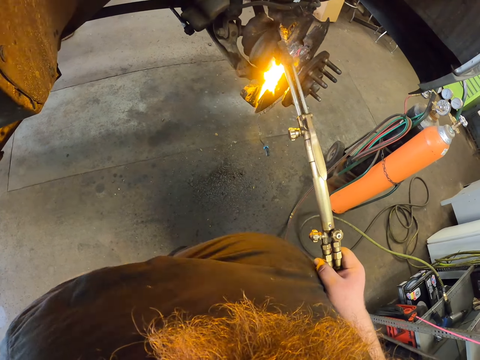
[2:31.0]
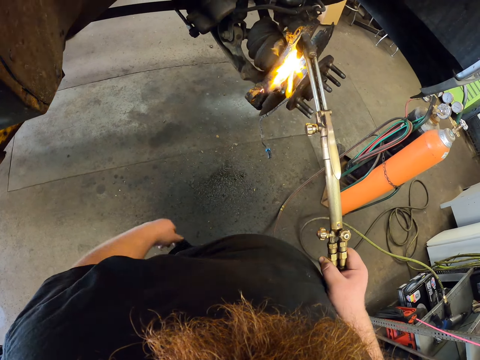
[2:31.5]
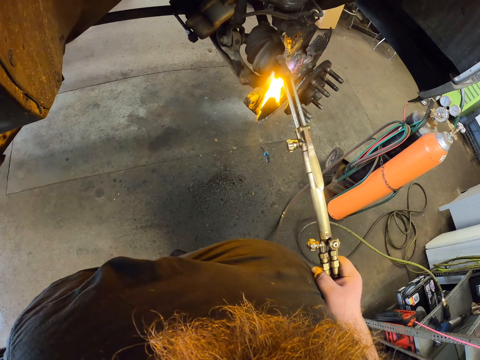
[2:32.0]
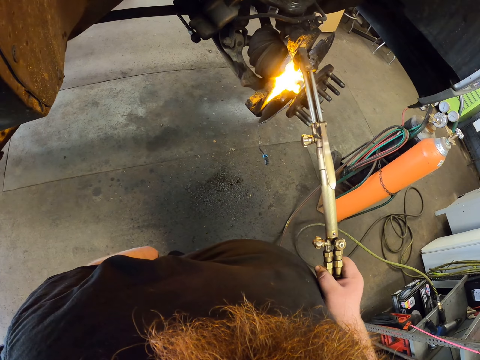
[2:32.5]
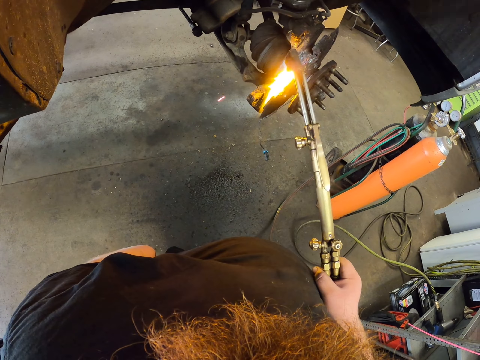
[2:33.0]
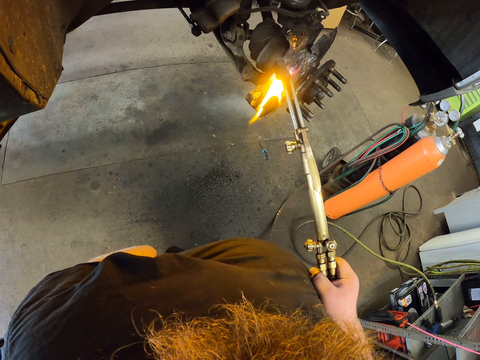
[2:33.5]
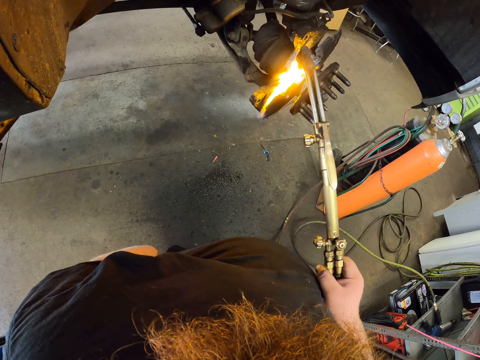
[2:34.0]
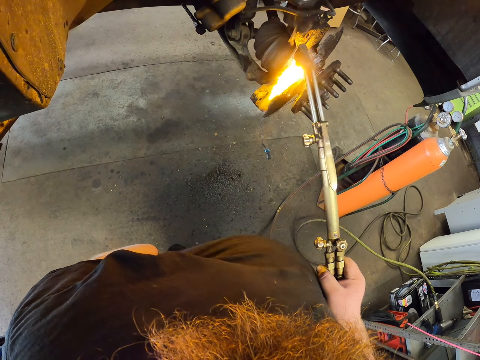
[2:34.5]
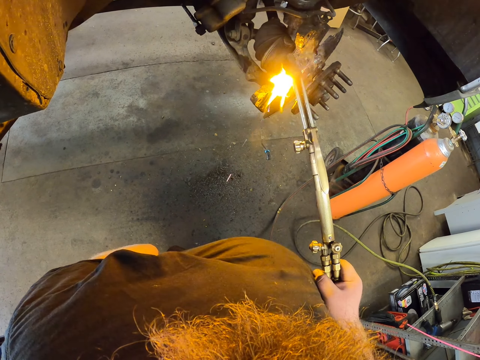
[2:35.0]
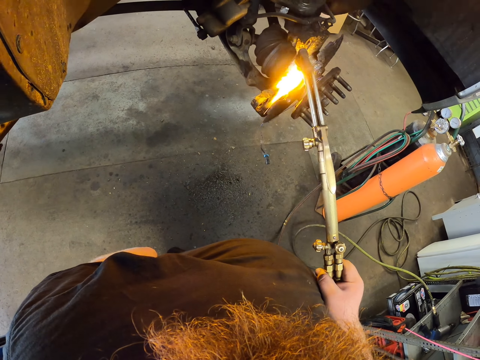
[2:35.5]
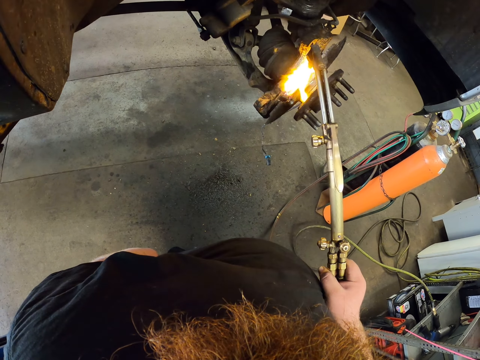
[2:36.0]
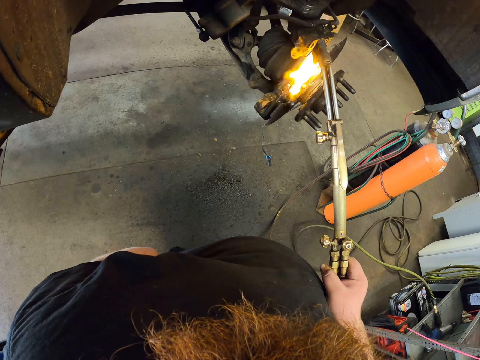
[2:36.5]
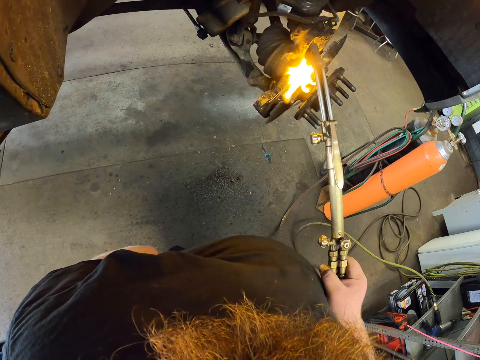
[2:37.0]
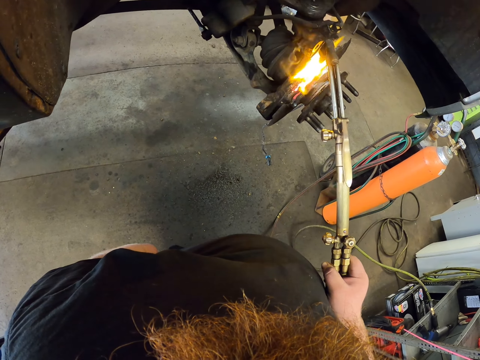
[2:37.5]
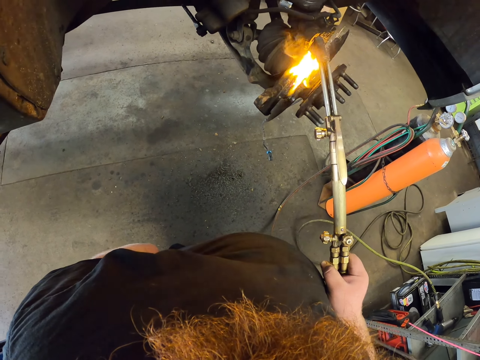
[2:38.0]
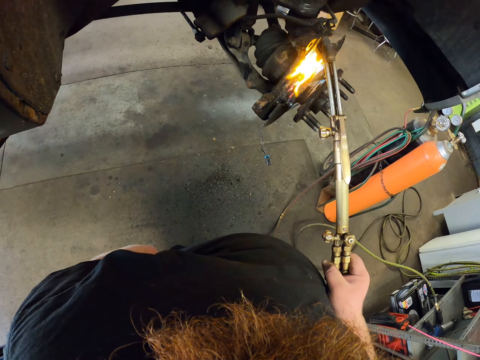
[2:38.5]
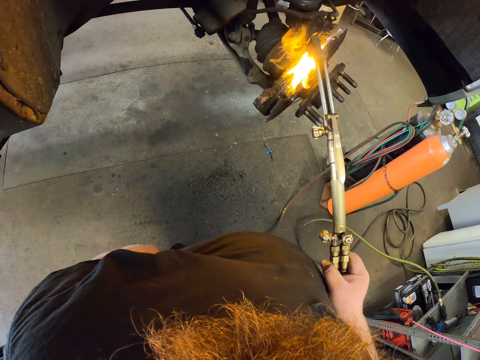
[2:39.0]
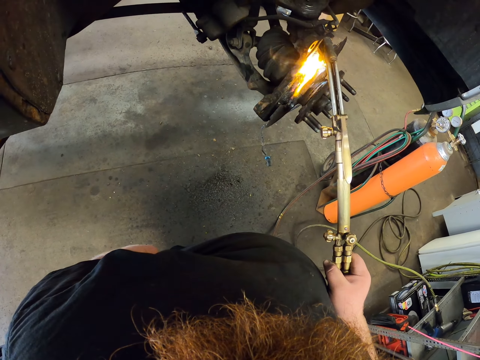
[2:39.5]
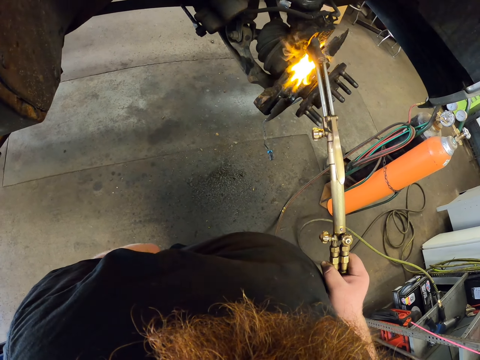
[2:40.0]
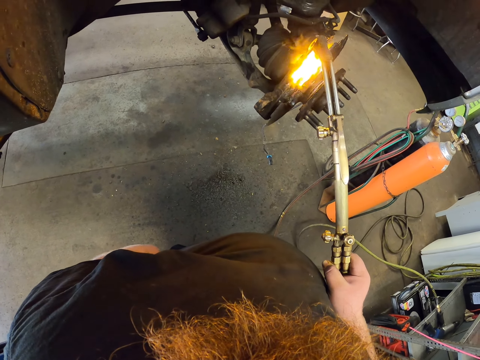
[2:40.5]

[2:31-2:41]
The camera wearer removes the left hand. They weld the brake drum.

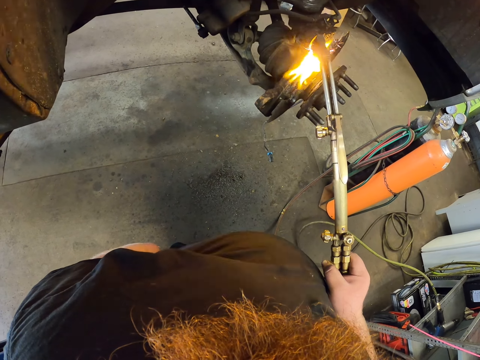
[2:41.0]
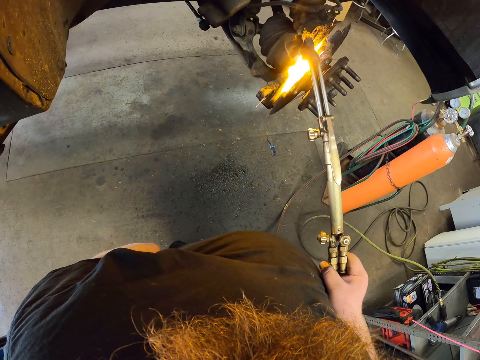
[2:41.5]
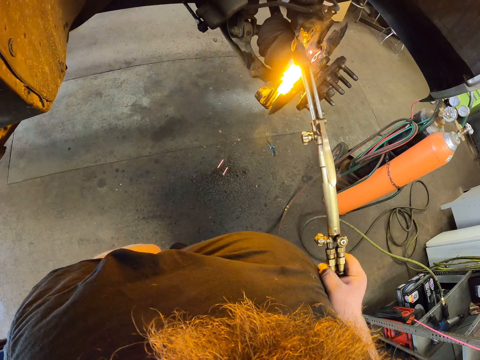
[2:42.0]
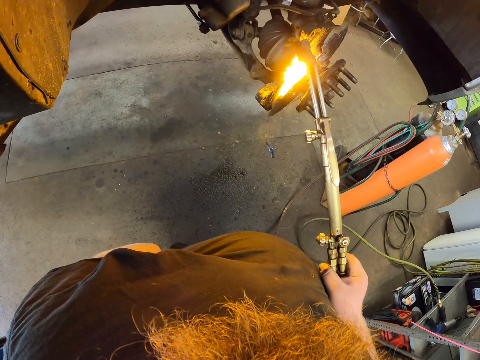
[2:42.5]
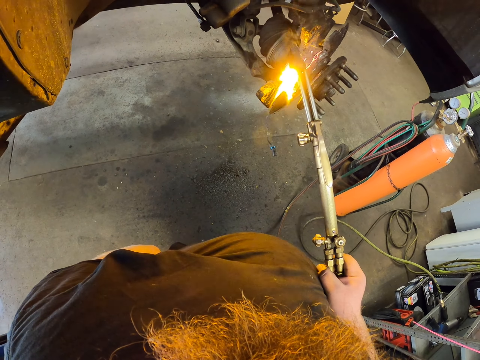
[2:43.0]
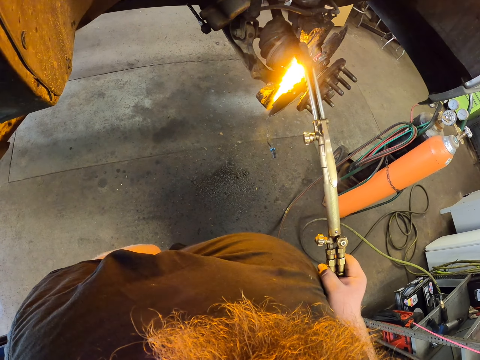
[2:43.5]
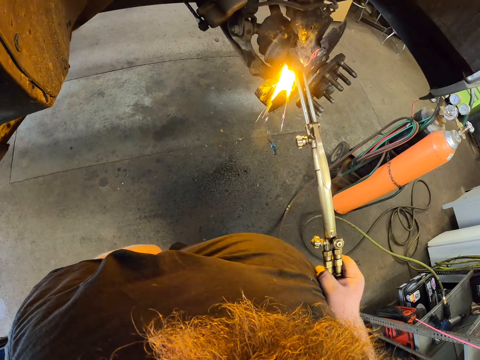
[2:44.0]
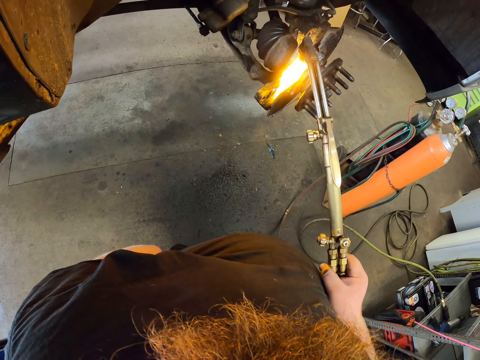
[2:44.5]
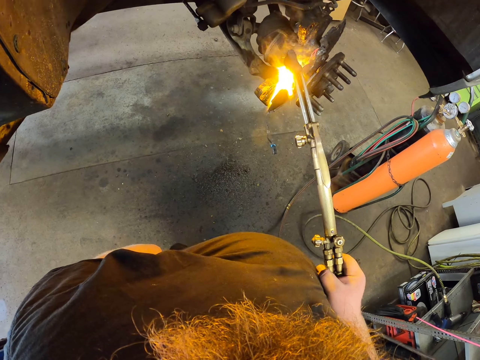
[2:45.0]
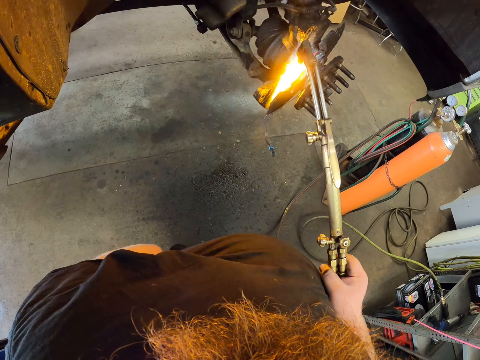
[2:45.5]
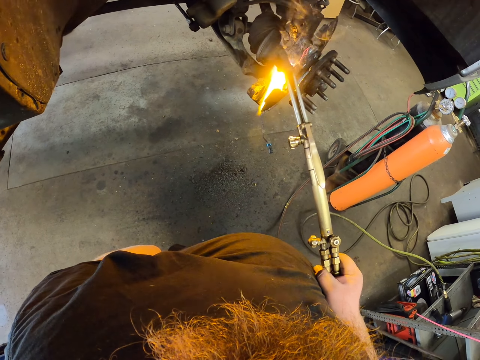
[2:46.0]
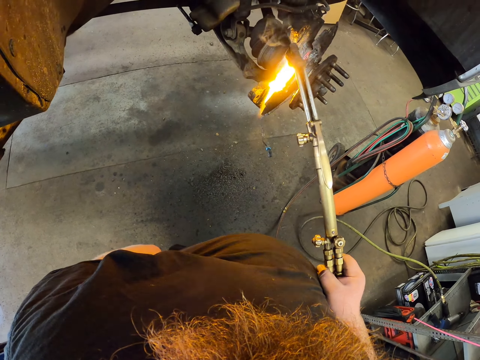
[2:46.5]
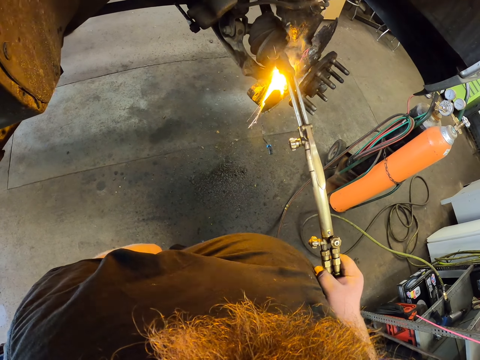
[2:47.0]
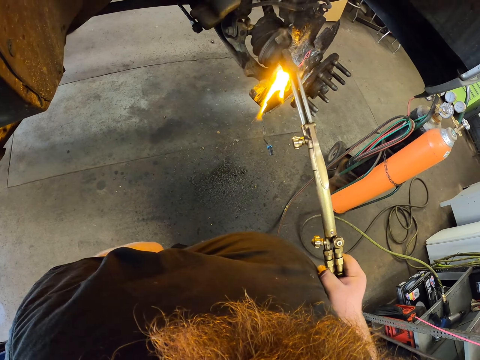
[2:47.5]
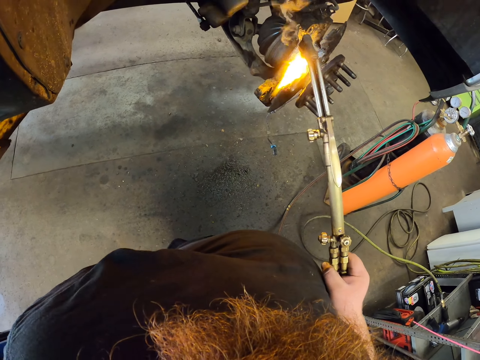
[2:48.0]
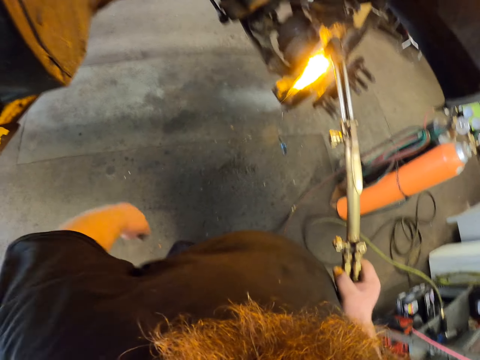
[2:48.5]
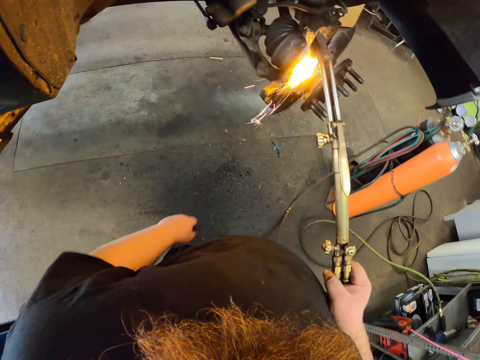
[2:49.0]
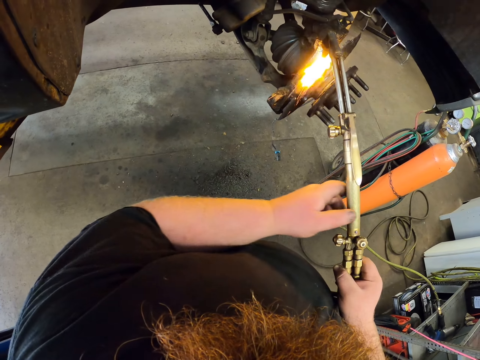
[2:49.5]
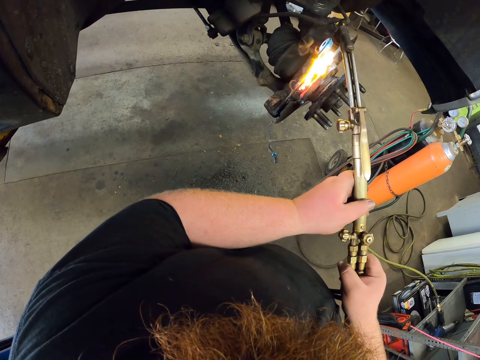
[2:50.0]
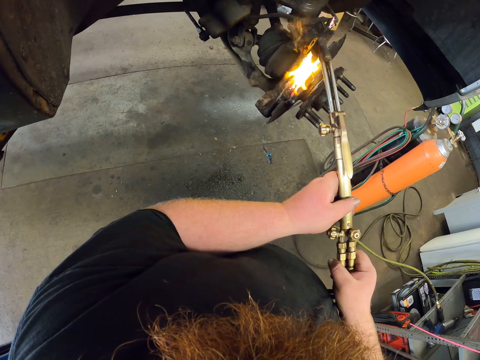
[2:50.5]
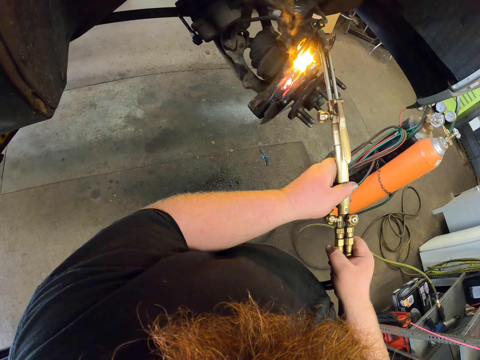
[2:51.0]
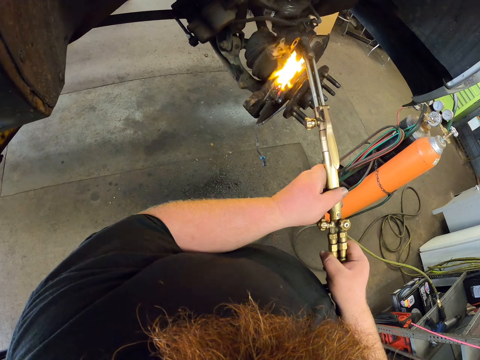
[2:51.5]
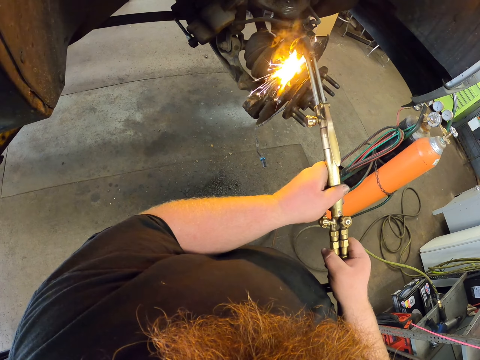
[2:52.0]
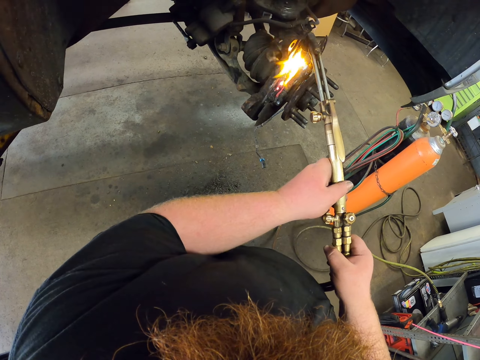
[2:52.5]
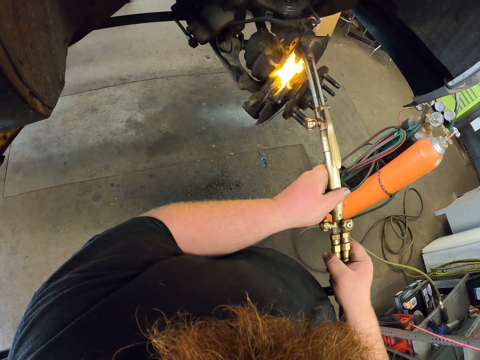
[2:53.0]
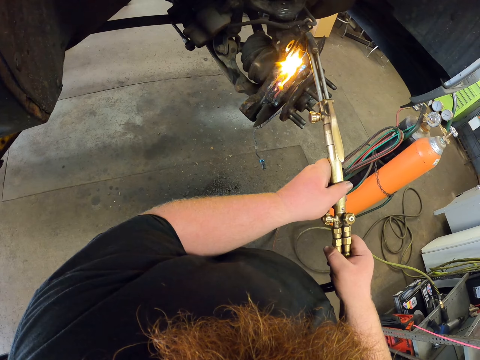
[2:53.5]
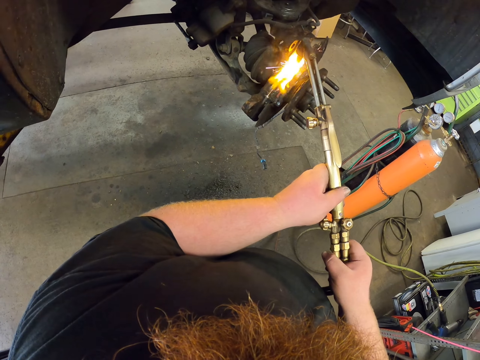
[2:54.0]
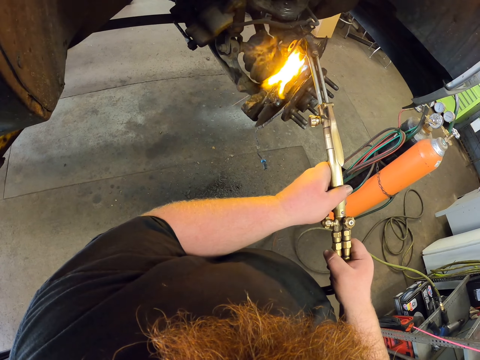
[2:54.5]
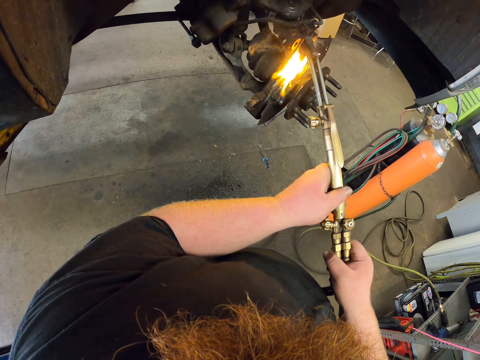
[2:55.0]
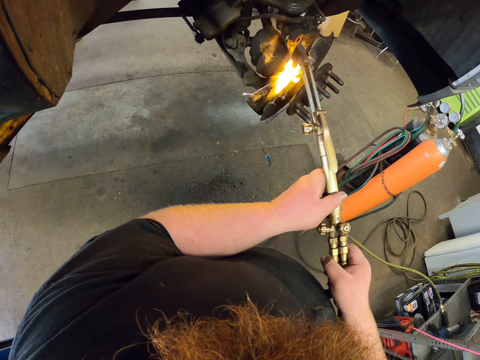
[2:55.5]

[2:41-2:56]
The camera wearer shakes the left hand. They weld the brake drum. They shake the left hand. They hold the rough drill machine by both hands. They weld the brake drum.

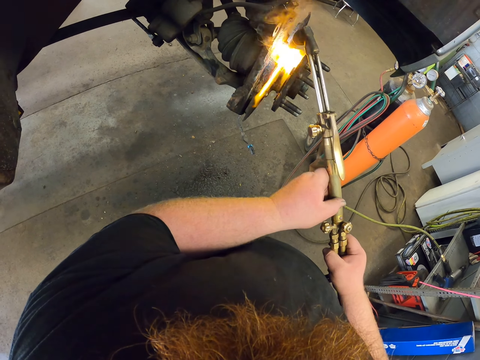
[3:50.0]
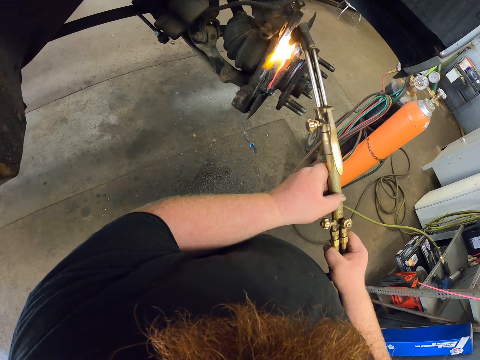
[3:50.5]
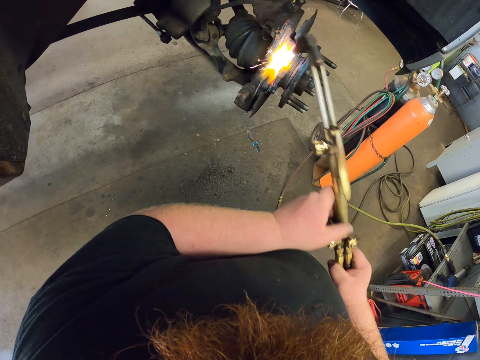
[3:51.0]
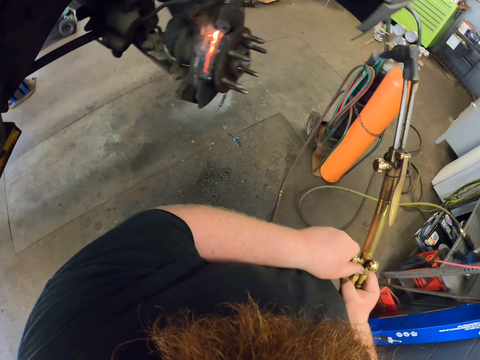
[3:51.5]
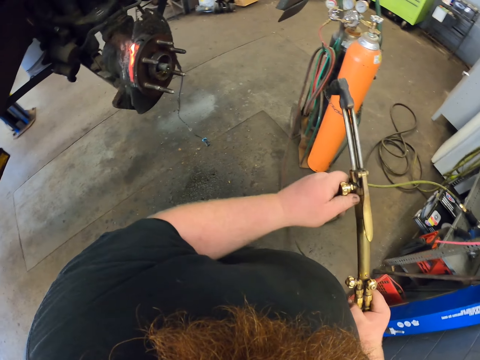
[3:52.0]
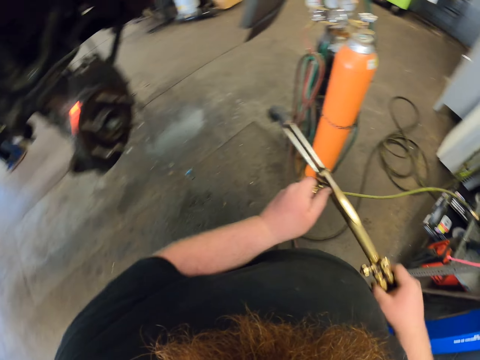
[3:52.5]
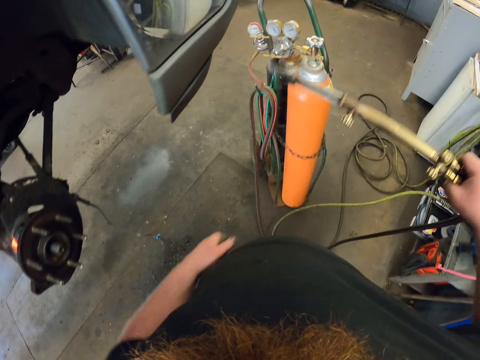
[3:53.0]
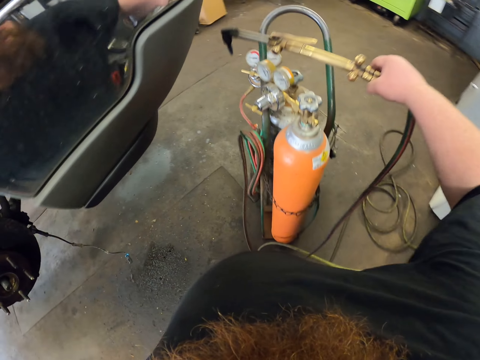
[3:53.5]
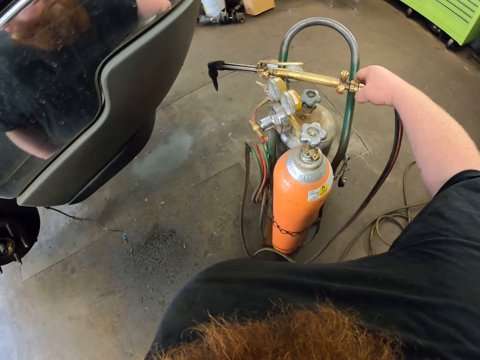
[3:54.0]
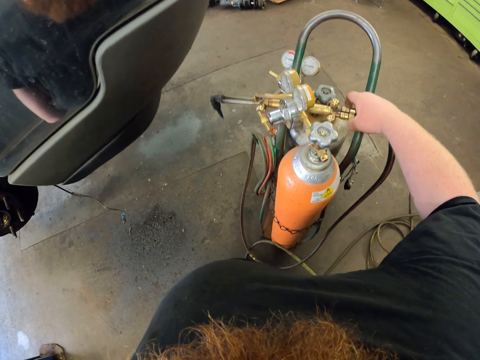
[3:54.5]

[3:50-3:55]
The camera wearer turns off the burner. They remove the rough drill machine. They place the rough drill machine on the gas cylinder.
